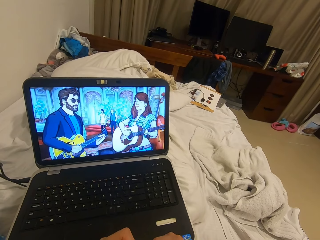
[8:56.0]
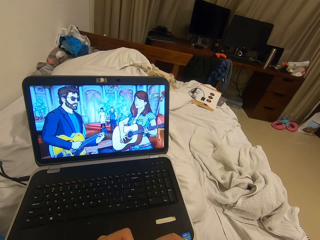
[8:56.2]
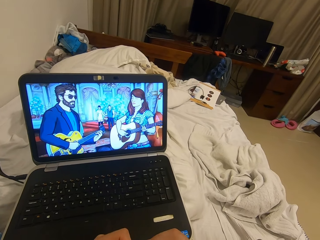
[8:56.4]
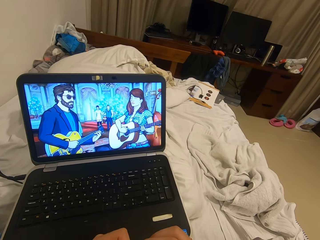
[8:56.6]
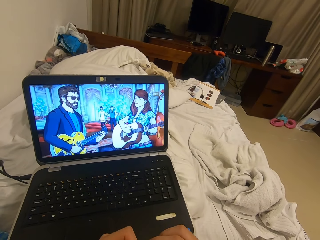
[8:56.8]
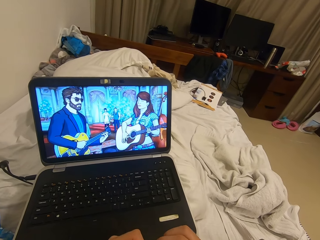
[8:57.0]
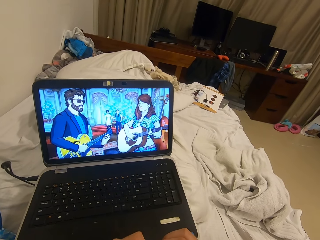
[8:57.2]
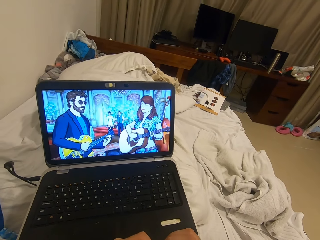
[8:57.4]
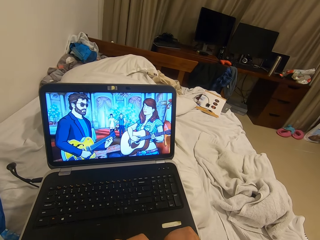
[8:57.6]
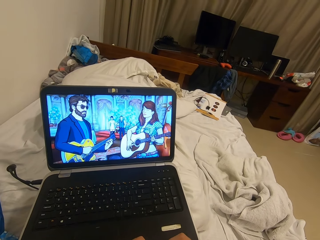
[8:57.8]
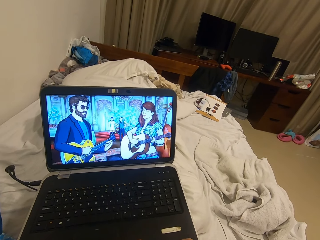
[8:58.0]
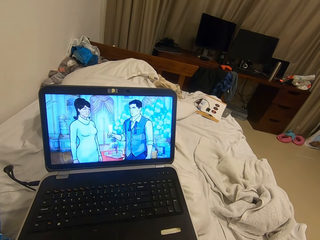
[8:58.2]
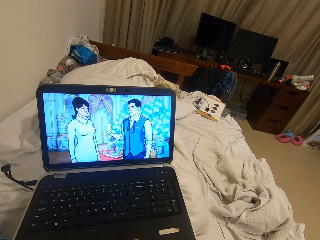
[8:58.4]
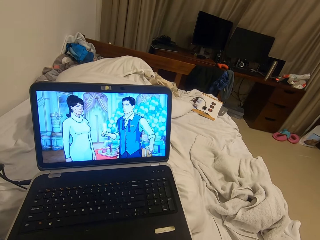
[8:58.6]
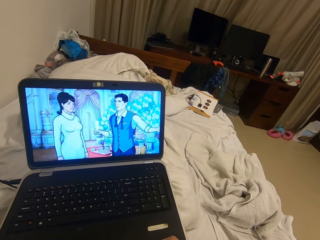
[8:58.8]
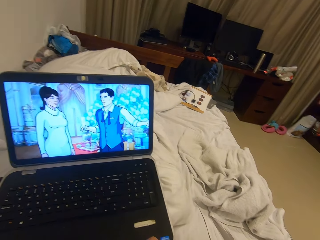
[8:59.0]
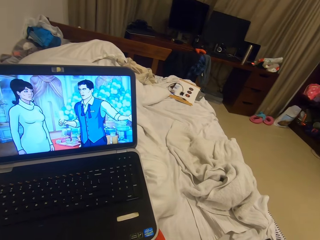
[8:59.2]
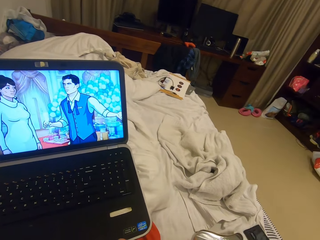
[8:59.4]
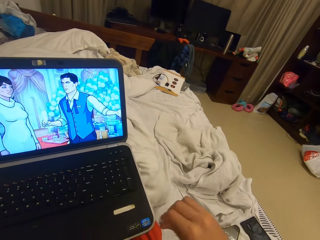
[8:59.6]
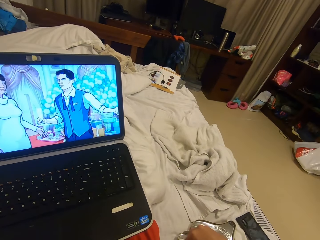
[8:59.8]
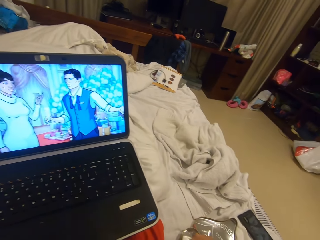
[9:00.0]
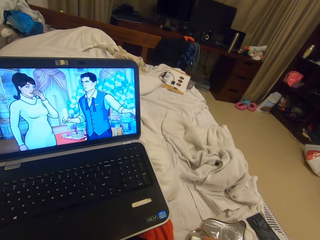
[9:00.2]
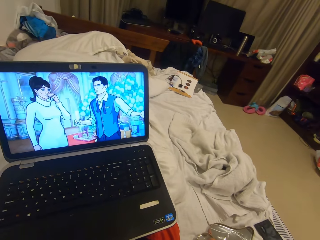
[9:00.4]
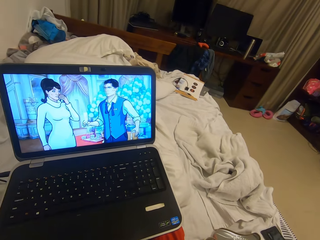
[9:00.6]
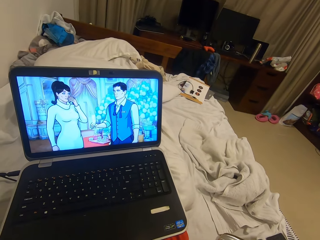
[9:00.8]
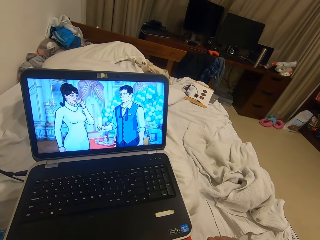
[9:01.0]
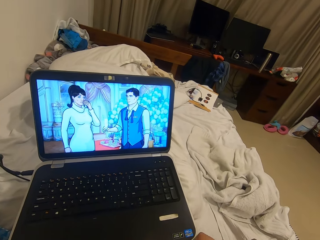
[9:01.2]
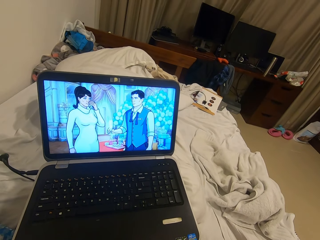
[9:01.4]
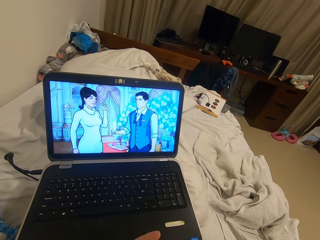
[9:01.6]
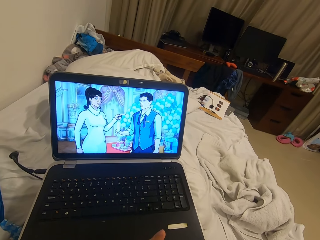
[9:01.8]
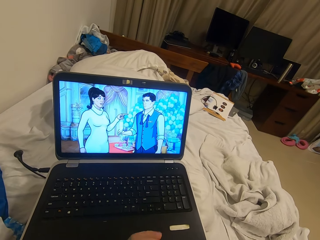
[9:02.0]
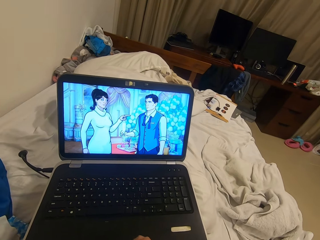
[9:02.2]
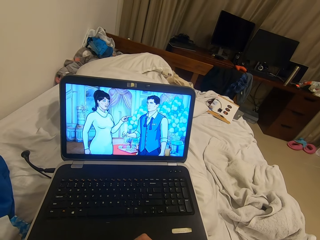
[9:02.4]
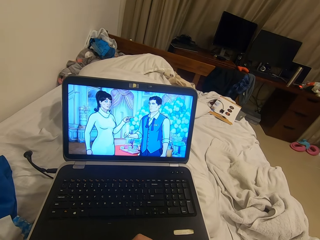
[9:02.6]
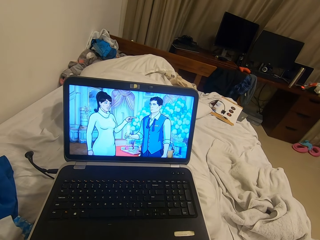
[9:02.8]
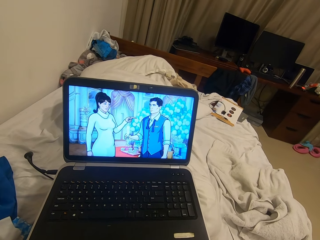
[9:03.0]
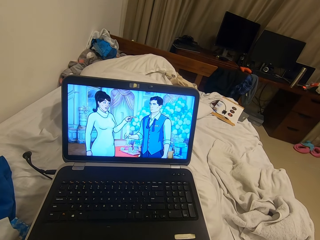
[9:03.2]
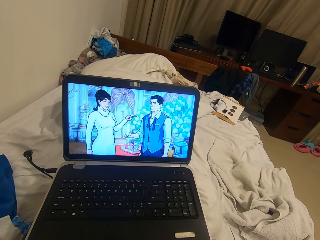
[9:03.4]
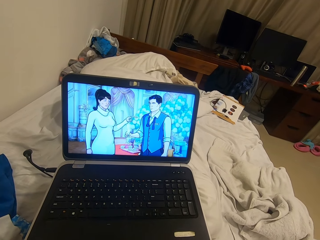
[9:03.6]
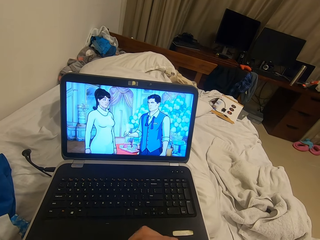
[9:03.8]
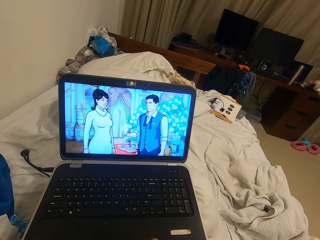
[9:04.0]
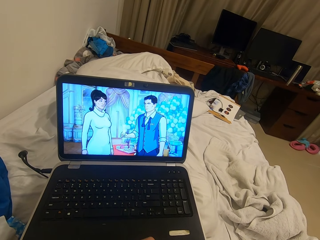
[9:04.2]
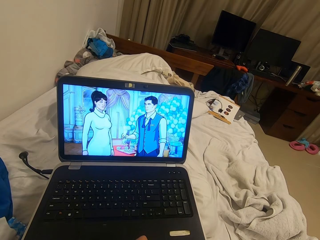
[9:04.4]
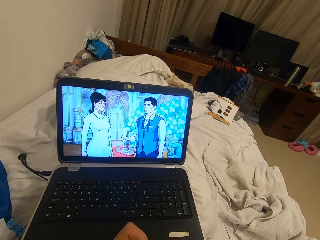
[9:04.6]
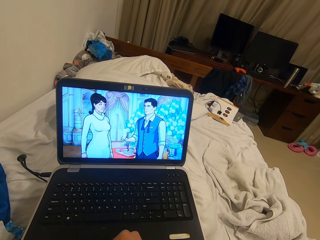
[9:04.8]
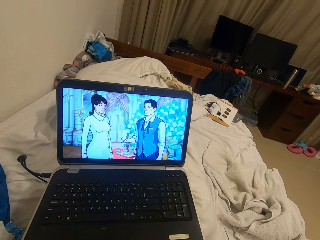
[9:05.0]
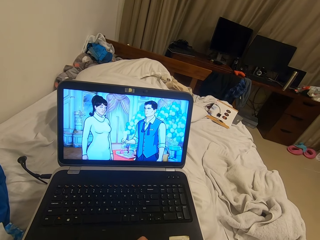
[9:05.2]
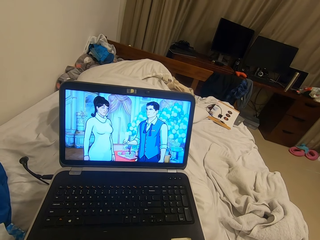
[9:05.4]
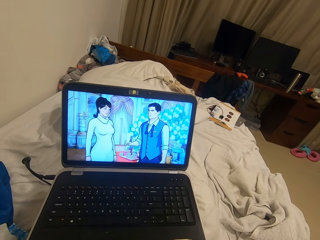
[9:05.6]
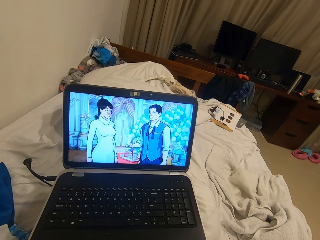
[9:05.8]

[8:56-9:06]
The camera wearer folds the candy nylon with both hands. He drops the candy nylon inside the candy container with his right hand.

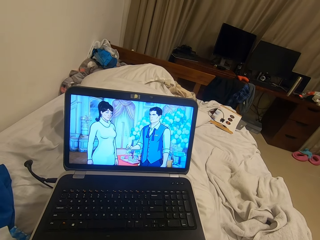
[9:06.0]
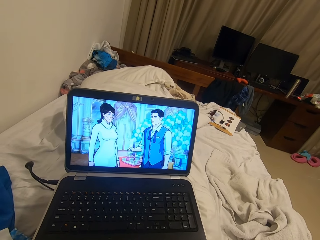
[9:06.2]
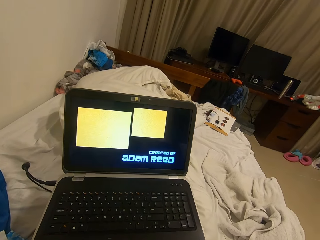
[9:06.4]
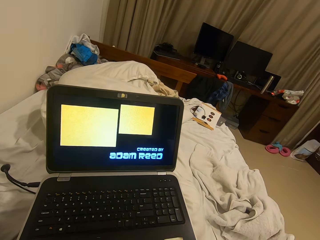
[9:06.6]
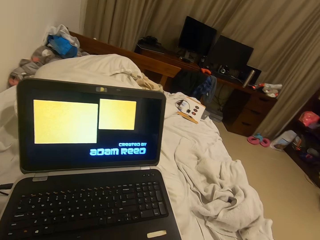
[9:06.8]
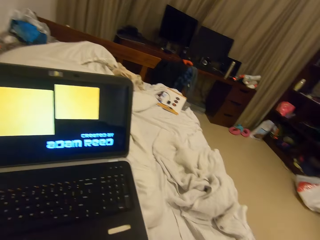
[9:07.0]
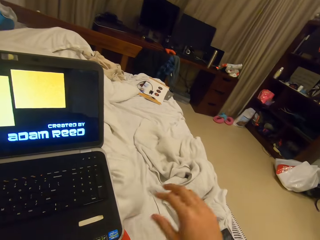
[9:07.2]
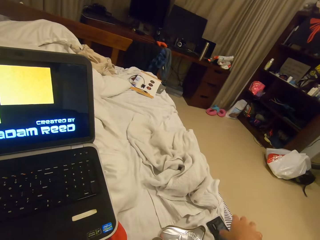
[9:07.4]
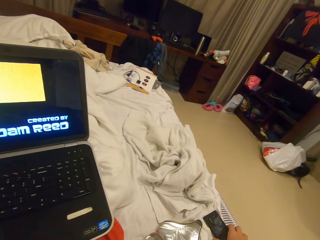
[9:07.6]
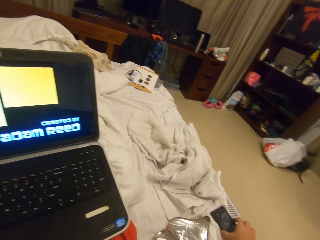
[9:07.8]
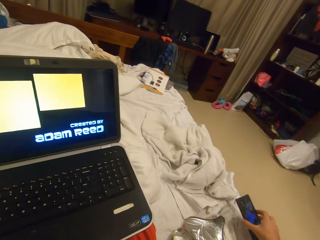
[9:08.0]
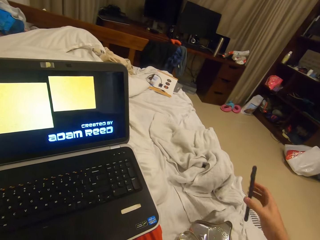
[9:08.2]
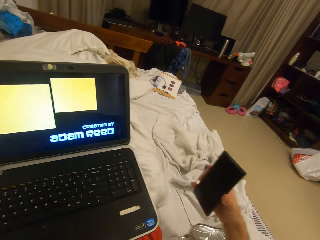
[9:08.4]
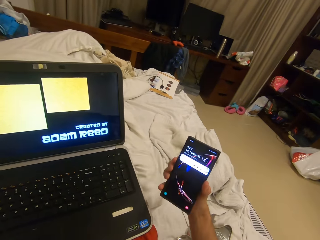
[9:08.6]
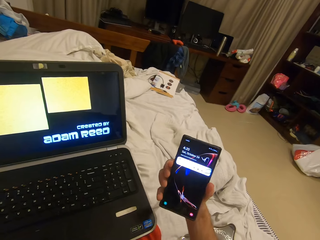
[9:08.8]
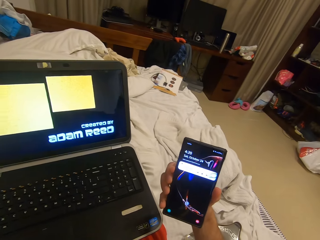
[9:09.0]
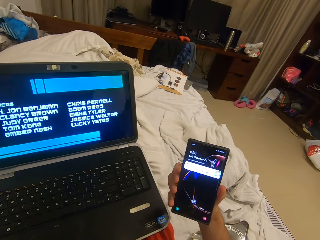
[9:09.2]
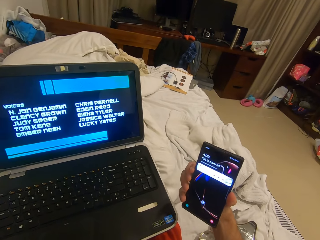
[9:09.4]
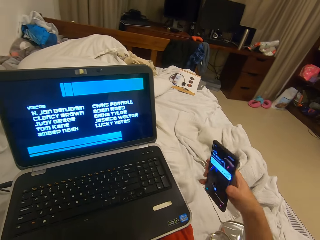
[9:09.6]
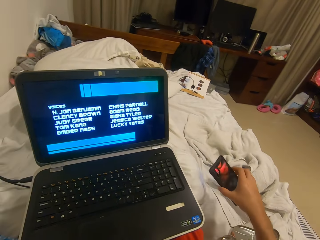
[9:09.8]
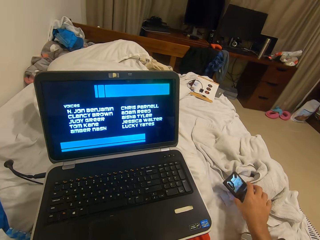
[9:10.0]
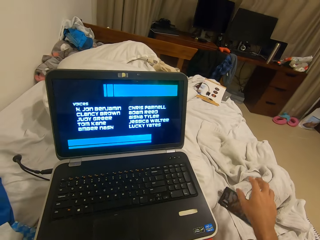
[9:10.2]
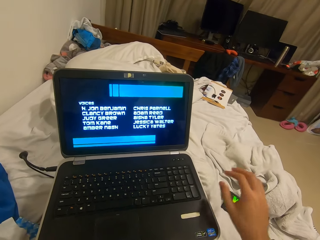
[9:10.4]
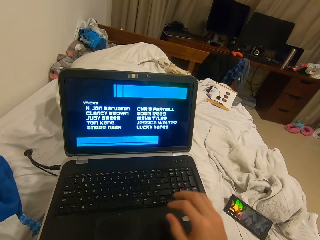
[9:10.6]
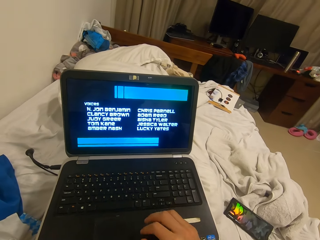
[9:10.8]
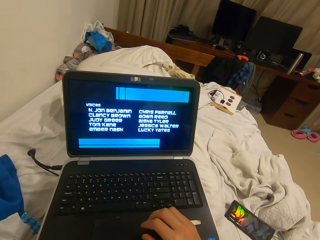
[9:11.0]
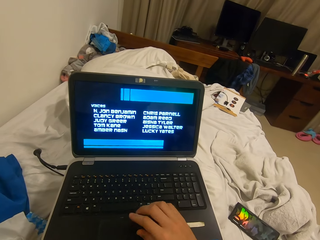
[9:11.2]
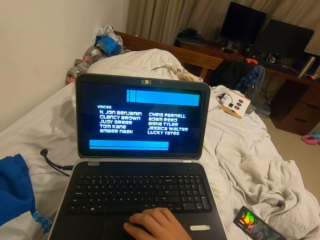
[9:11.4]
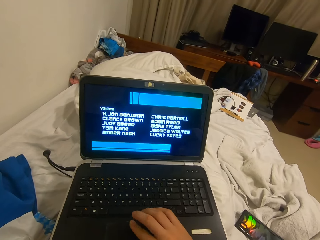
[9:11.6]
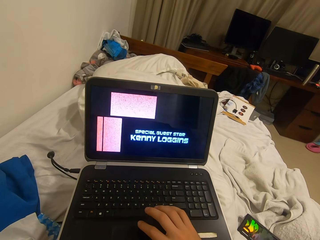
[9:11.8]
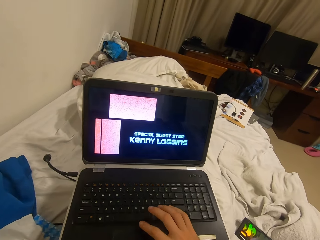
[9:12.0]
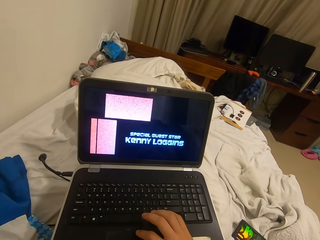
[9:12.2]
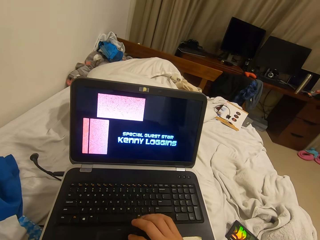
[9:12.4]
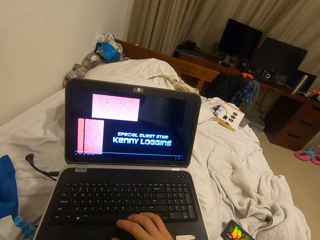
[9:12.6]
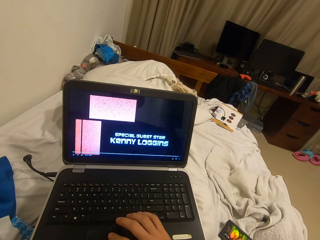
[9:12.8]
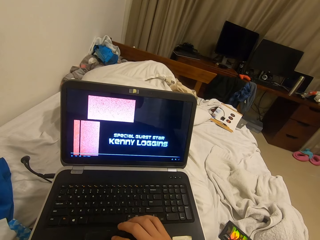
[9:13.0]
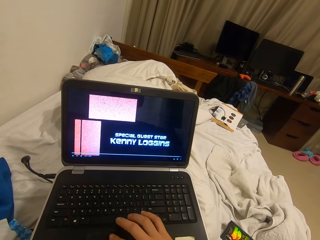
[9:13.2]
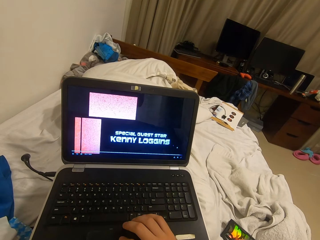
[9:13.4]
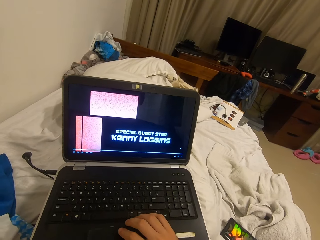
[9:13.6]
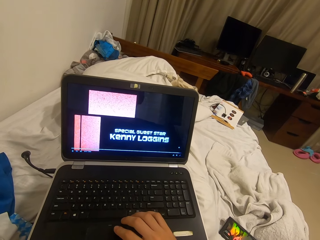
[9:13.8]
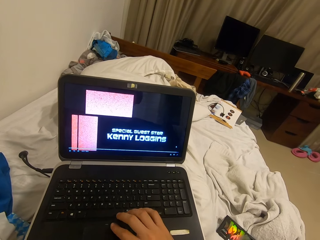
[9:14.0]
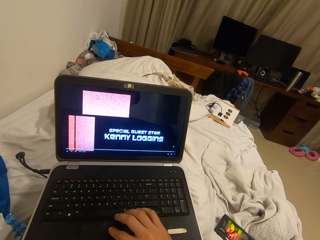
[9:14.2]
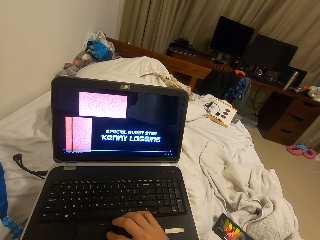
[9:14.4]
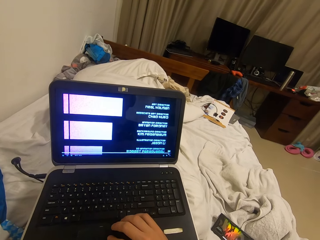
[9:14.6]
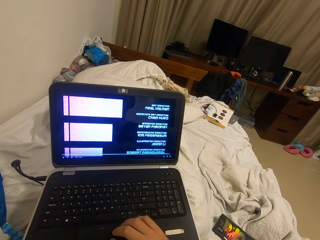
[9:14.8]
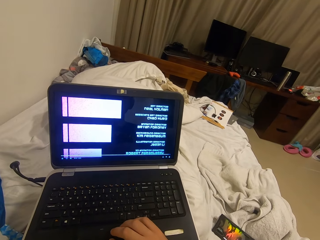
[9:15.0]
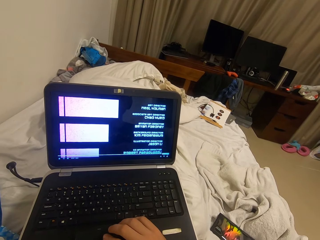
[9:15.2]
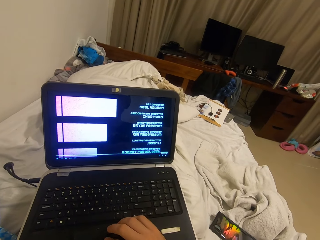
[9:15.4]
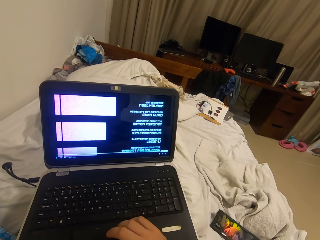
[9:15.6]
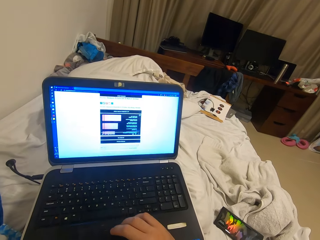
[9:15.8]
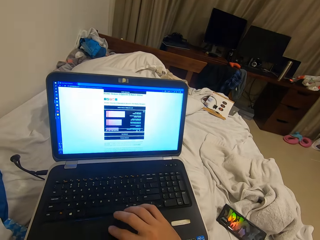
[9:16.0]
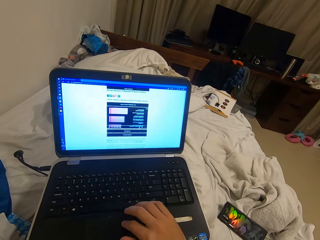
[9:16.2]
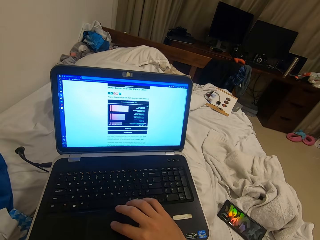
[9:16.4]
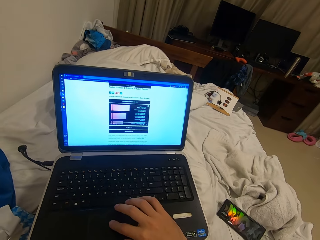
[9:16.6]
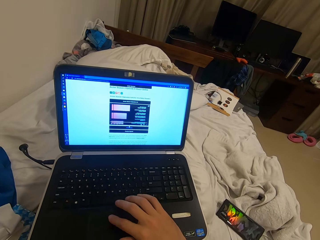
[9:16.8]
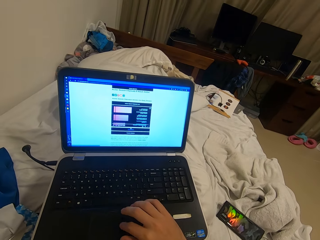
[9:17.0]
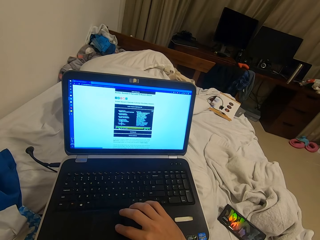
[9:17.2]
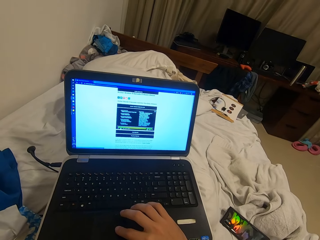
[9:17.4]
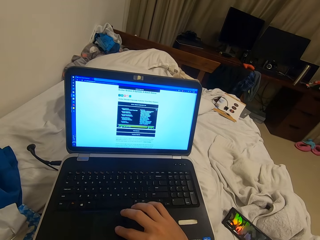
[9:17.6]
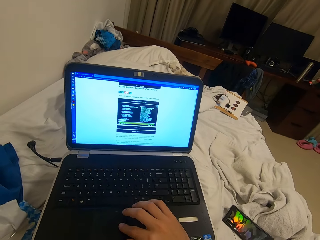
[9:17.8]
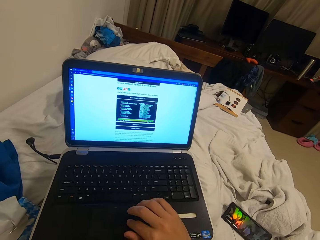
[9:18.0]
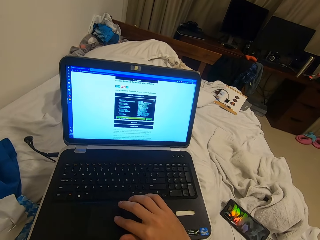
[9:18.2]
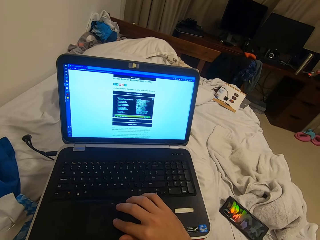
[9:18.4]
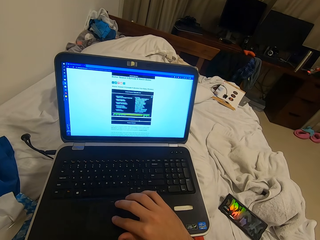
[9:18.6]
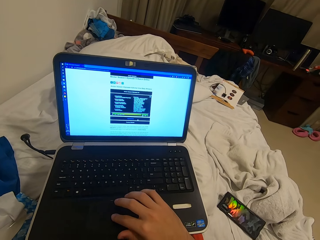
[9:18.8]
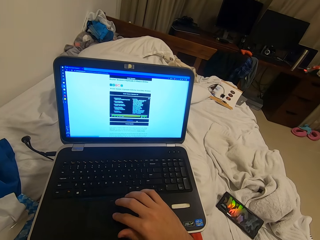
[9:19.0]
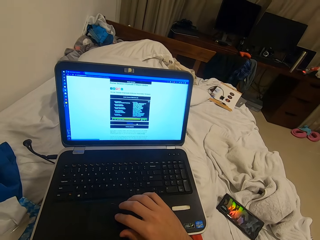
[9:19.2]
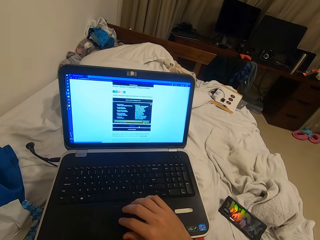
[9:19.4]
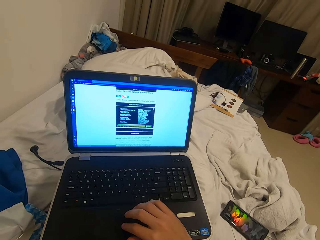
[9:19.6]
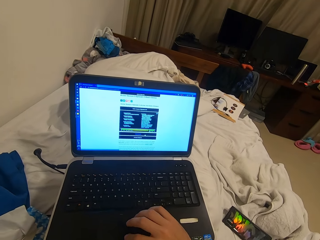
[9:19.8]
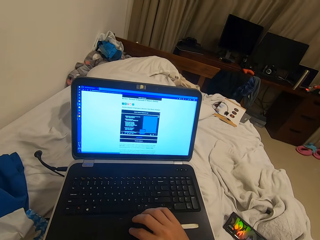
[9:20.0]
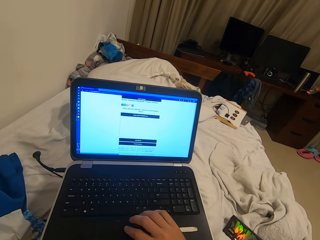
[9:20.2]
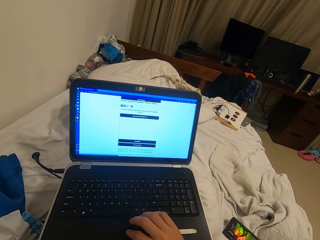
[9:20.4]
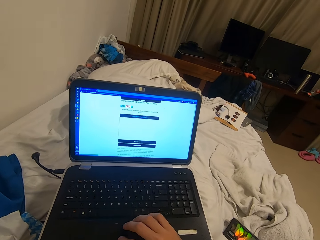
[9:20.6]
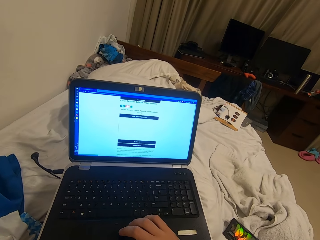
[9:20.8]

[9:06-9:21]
The camera wearer picks up a phone on the bed with his right hand. He drops the phone on the bed with his right hand. He presses the laptop with his right hand. He operates the laptop.
